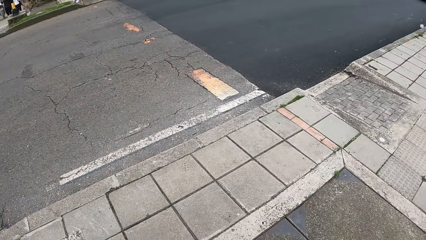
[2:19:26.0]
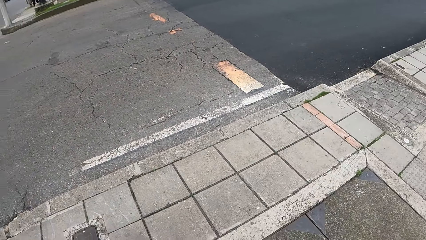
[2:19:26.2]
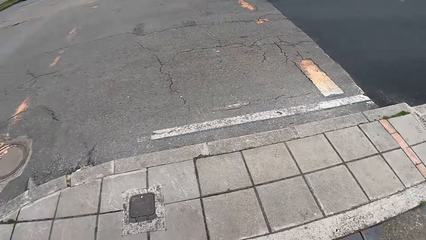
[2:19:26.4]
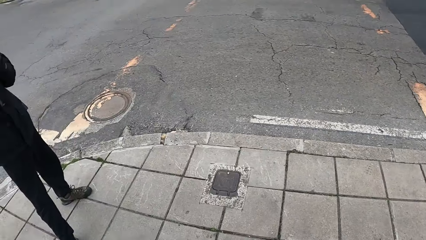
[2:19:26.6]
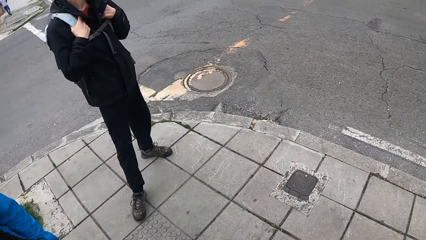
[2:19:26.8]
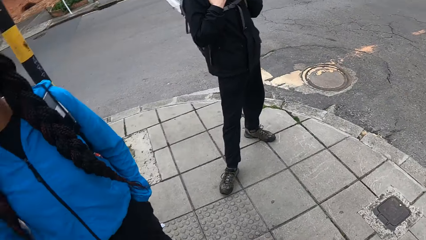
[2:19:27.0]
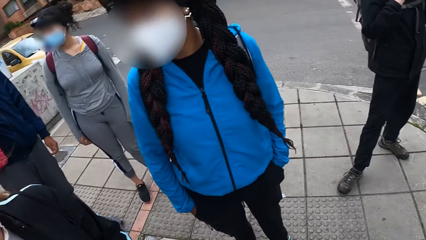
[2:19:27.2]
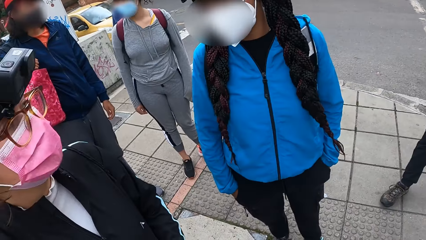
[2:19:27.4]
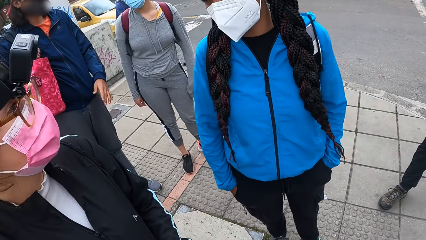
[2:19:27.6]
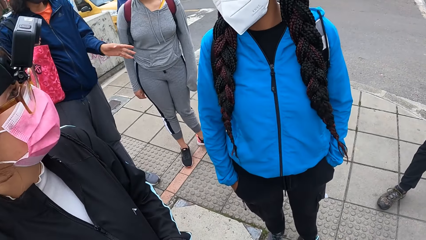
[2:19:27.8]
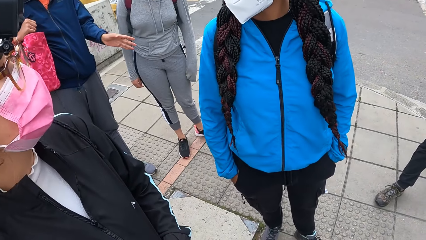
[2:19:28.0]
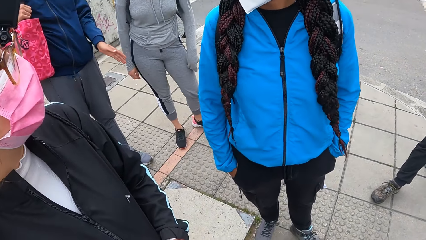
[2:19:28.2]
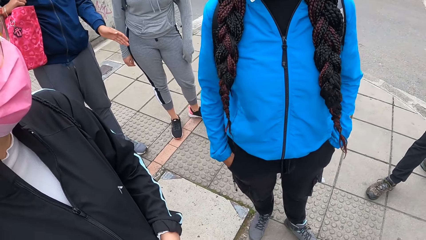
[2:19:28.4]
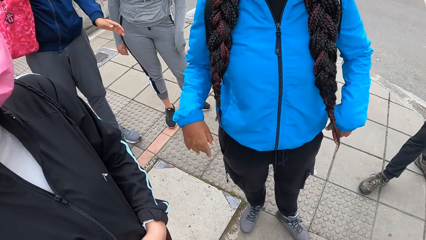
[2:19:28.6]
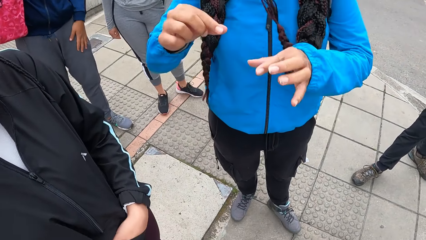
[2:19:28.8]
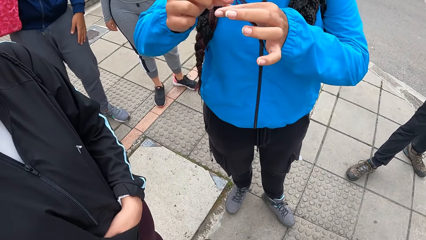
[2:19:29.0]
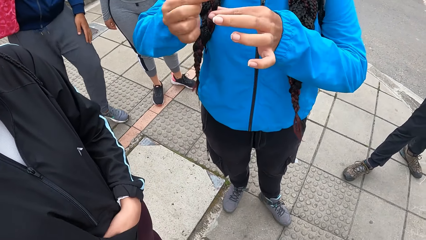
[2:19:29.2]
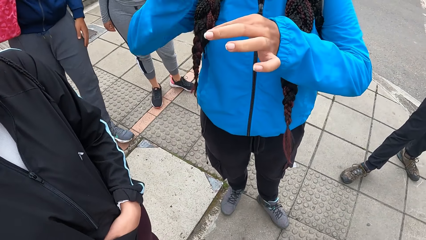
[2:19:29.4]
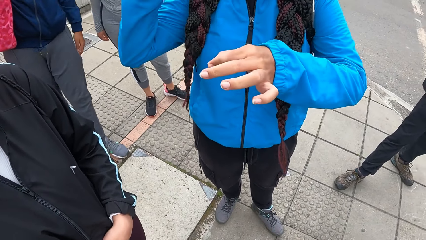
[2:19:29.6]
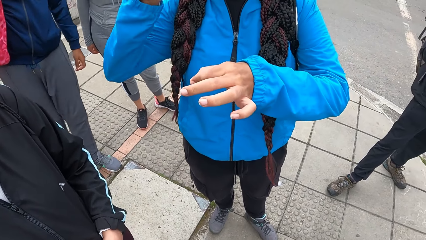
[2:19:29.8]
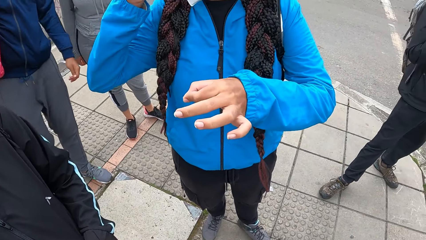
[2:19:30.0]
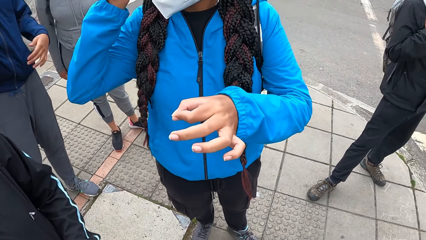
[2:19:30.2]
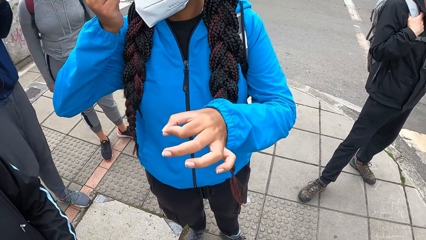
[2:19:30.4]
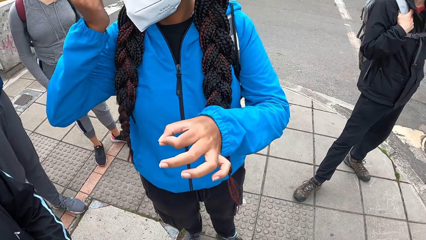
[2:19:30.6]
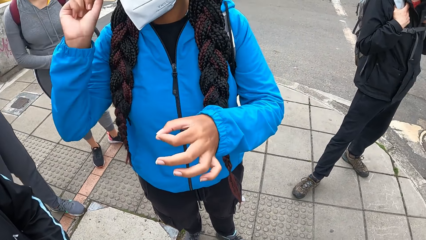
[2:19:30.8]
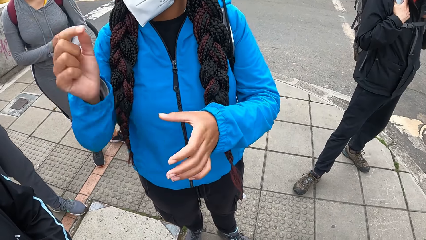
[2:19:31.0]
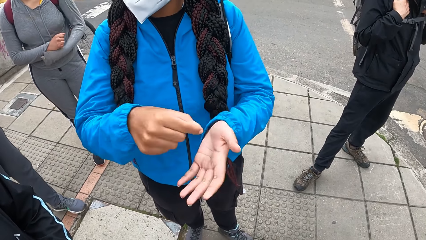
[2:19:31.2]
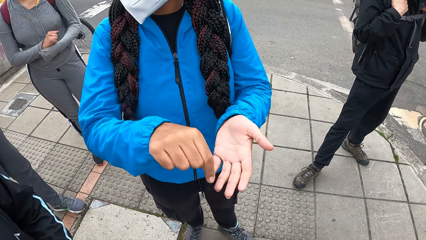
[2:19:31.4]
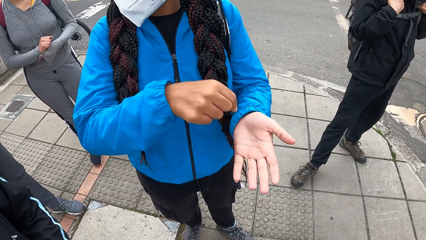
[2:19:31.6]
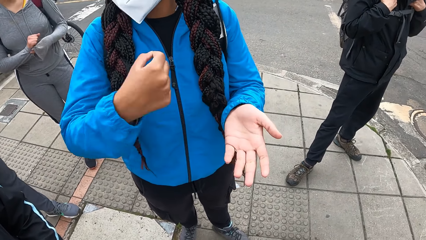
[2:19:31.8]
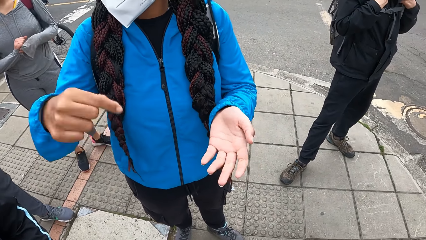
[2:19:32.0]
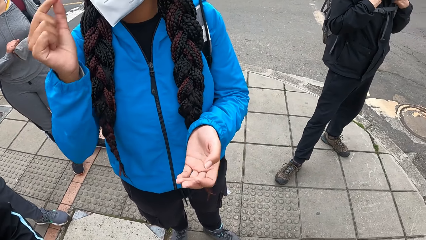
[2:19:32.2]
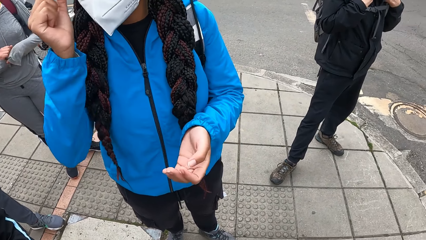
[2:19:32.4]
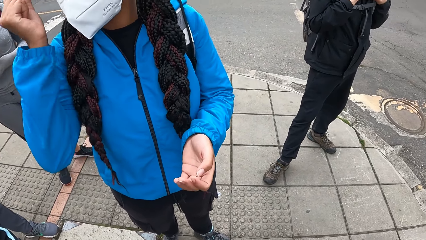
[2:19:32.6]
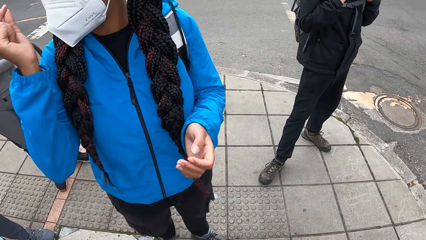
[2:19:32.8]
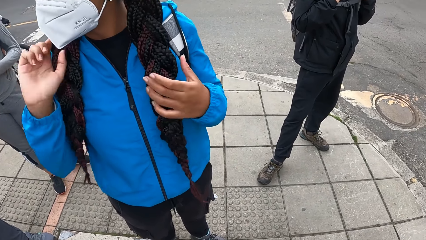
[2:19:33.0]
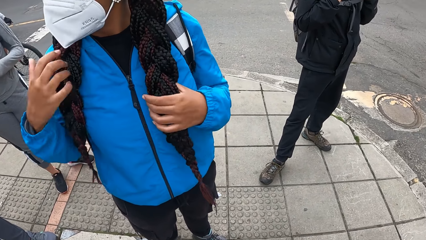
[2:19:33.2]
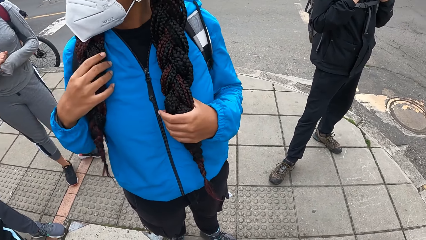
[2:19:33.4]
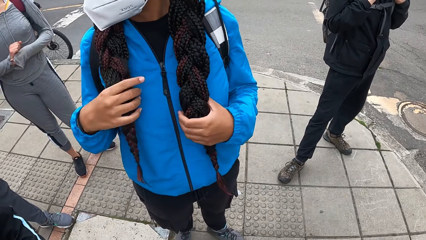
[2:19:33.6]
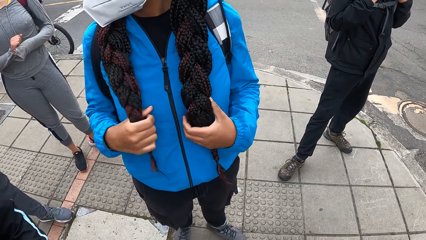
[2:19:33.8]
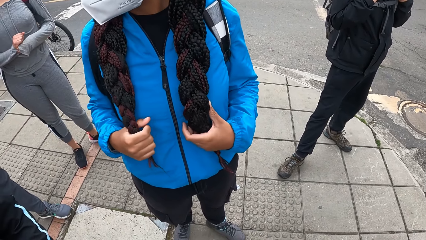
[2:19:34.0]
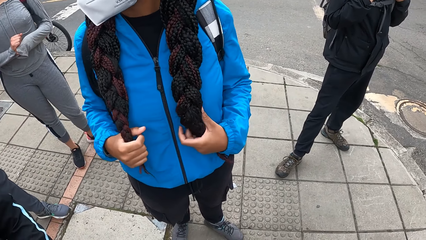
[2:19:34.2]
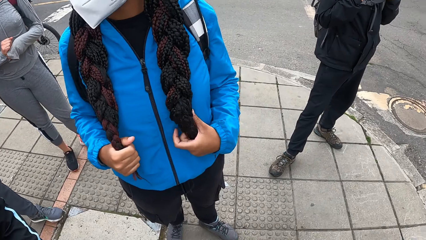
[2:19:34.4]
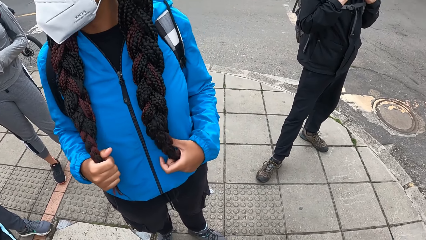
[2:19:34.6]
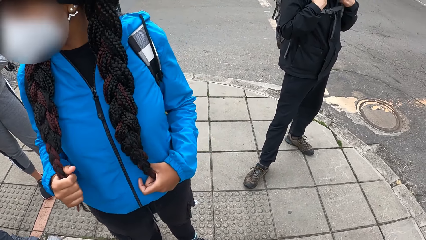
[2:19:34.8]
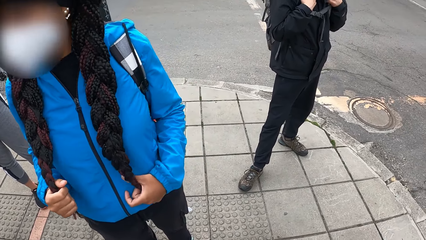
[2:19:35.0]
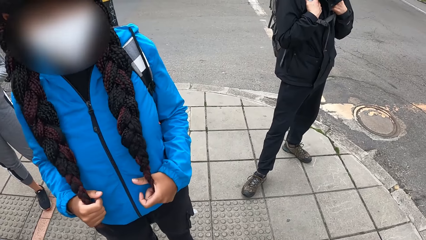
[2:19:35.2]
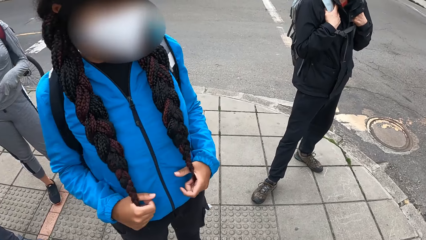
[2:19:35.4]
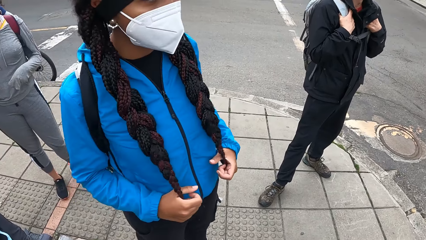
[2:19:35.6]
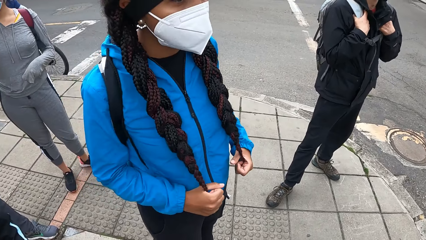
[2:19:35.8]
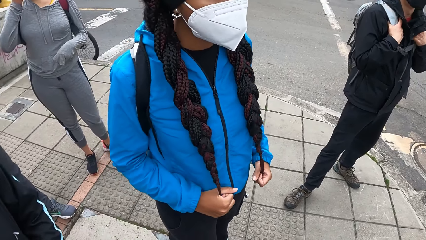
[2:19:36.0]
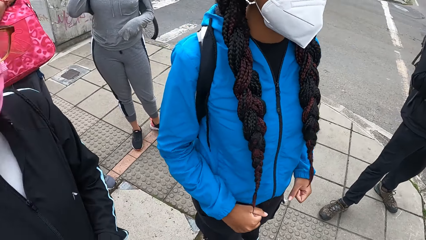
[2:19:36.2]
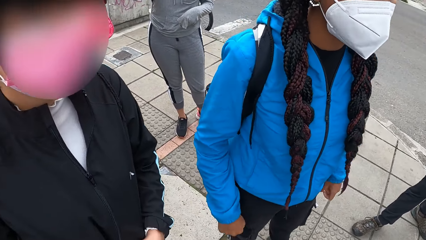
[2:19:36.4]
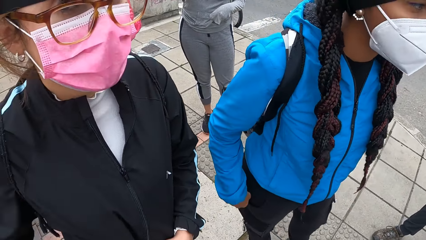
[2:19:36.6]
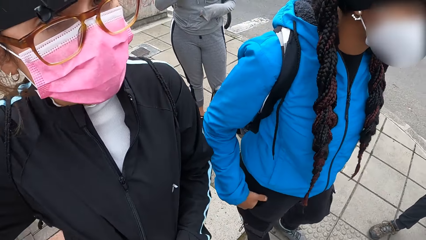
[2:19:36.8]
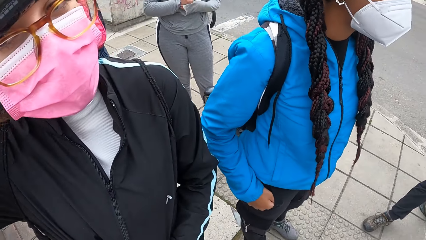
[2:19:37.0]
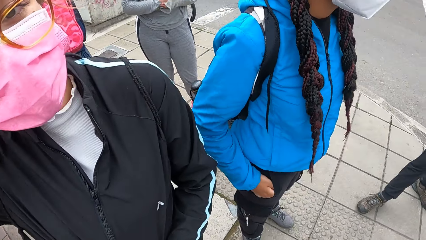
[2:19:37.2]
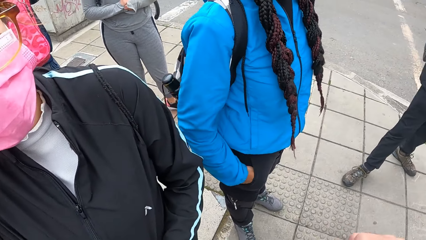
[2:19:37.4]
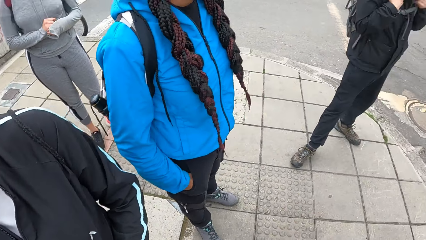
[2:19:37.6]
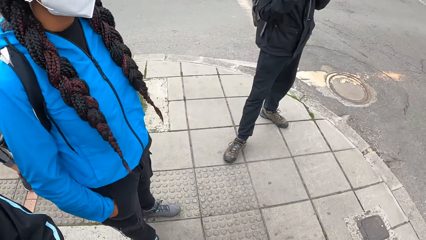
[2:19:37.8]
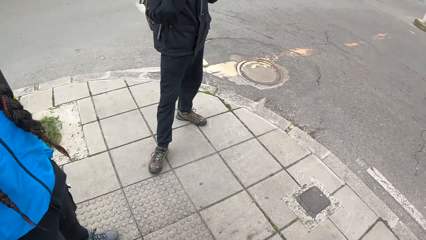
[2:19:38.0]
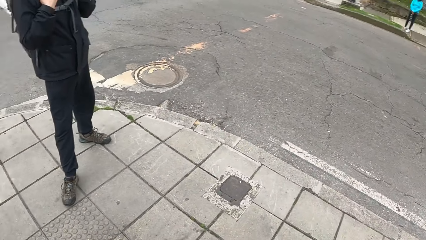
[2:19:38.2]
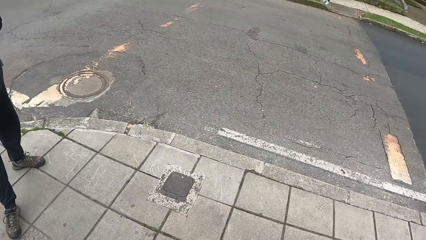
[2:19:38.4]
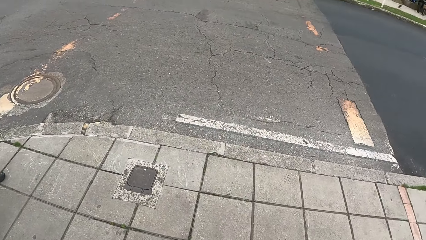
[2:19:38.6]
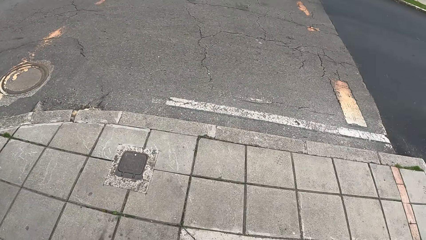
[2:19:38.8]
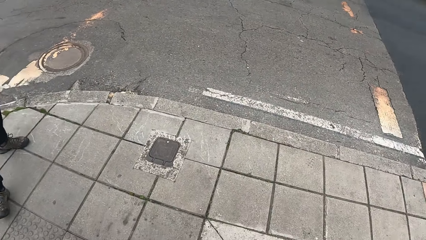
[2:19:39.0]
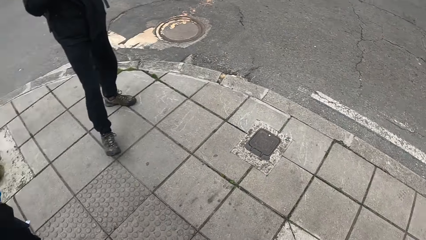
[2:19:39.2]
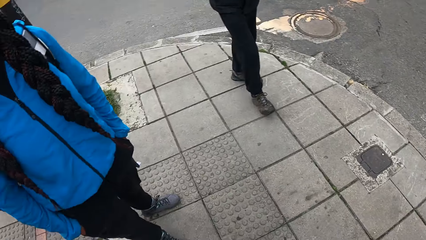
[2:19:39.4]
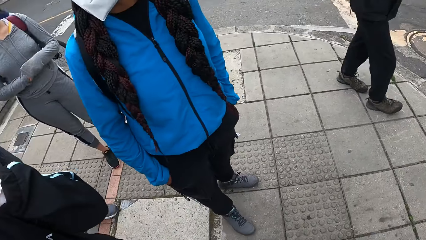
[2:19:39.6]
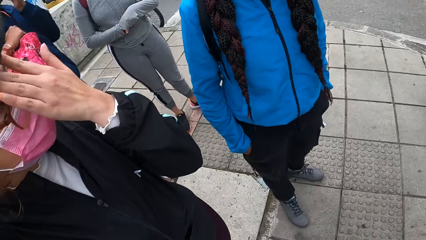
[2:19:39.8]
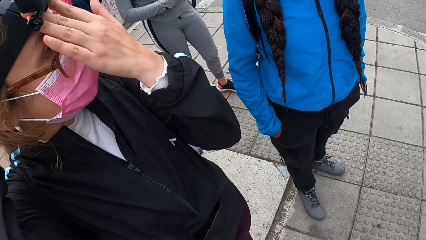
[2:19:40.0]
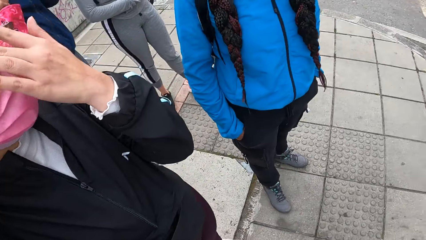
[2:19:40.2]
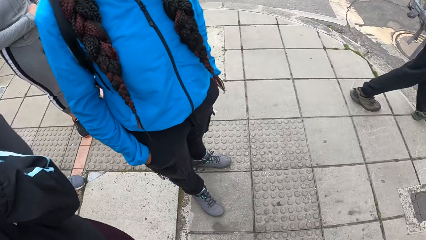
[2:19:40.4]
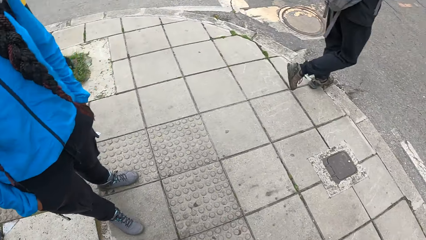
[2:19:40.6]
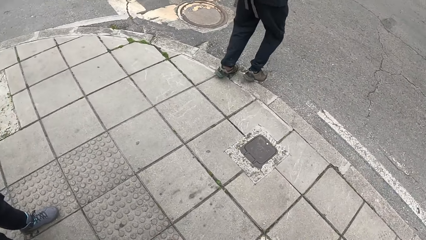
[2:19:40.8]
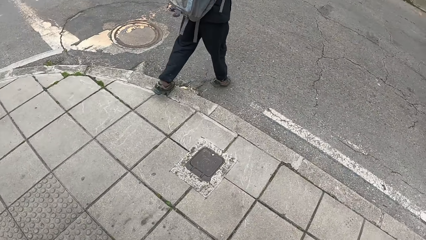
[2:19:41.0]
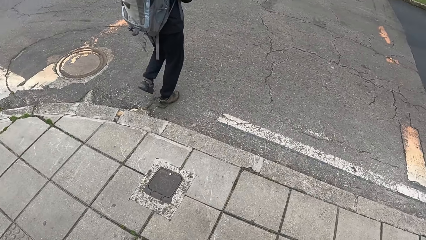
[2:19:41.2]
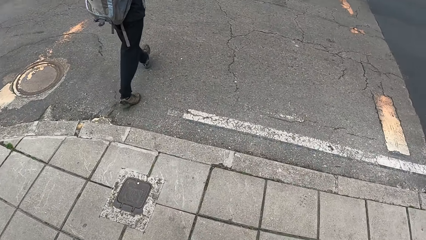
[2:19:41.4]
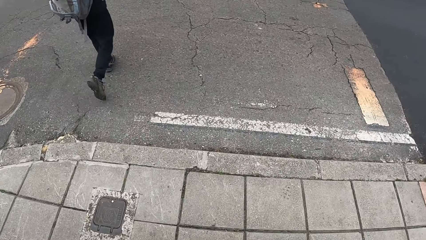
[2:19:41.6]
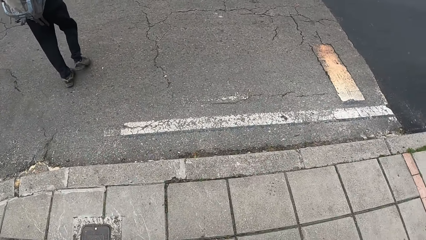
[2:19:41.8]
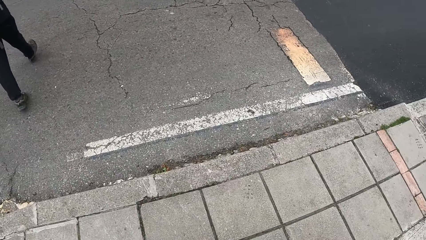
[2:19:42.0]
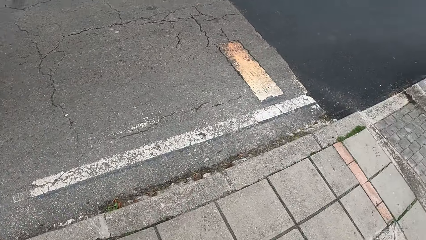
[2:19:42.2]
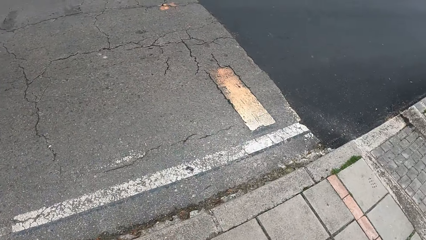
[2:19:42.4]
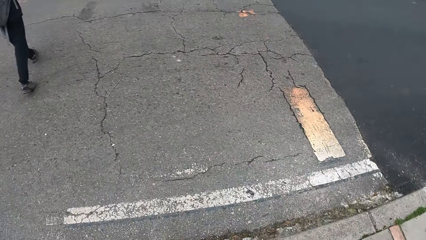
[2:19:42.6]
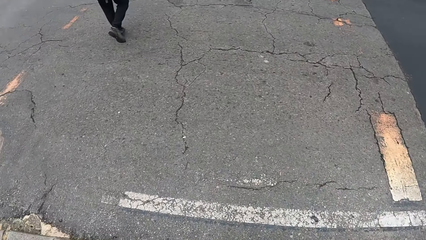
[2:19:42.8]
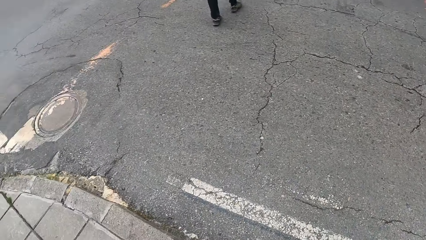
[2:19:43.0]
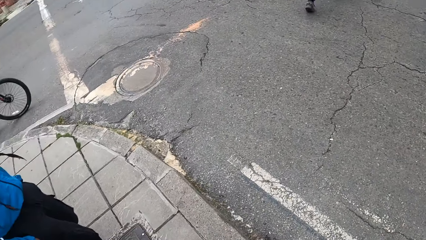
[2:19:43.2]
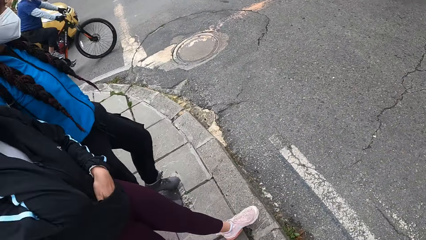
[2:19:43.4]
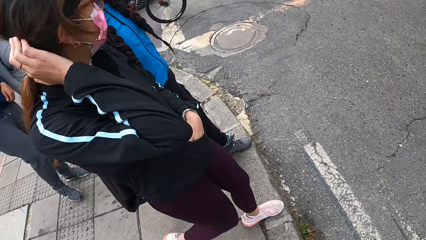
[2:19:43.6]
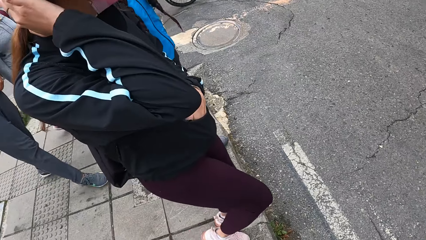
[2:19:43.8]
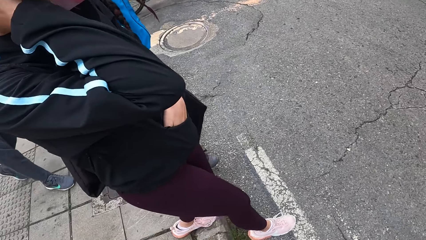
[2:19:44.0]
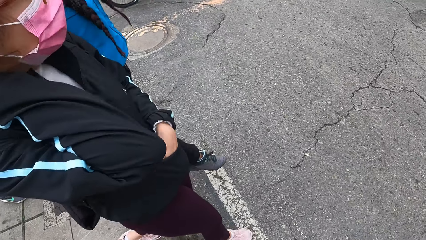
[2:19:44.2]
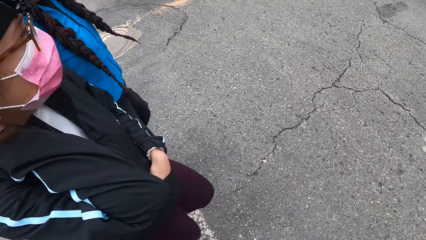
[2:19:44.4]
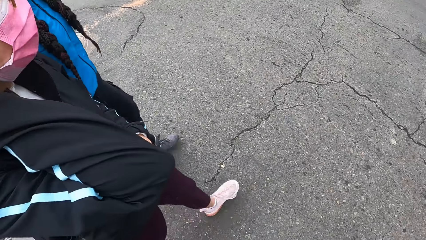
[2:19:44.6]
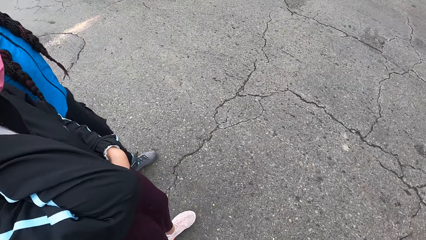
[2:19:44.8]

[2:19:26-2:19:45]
A person moves hands. The person moves. The camera wearer looks around. They walk across the road.
